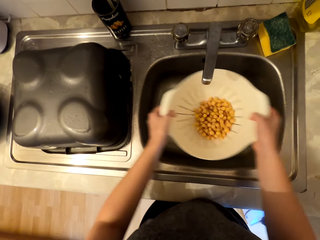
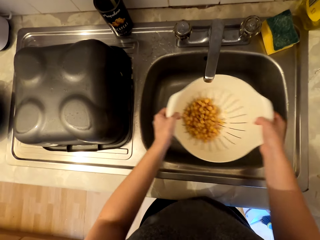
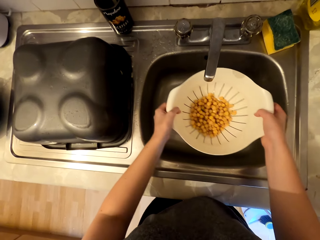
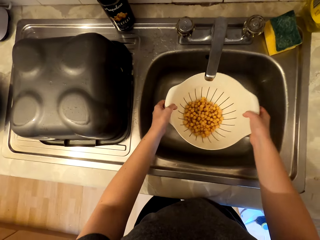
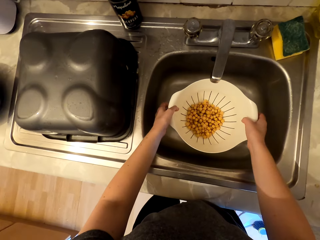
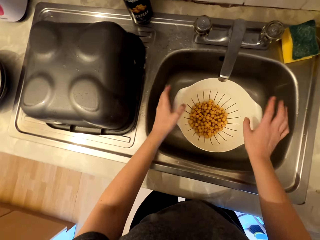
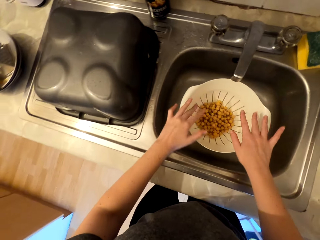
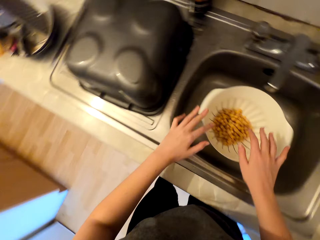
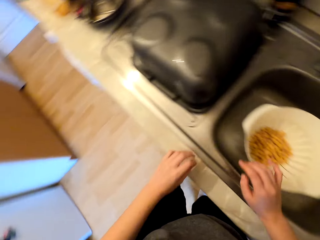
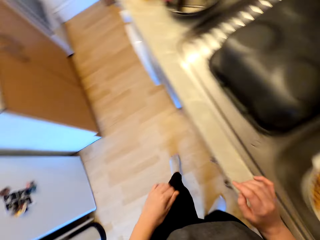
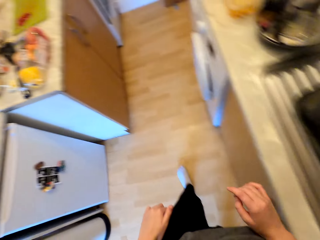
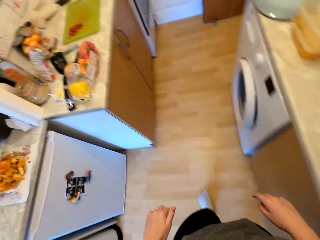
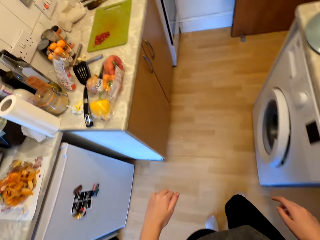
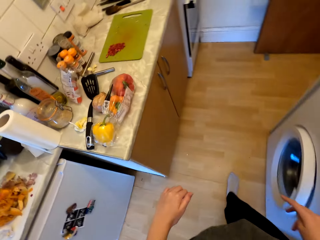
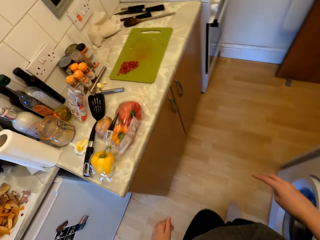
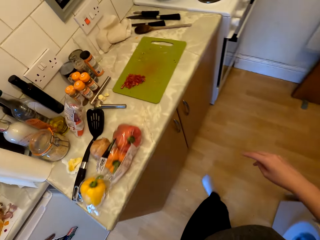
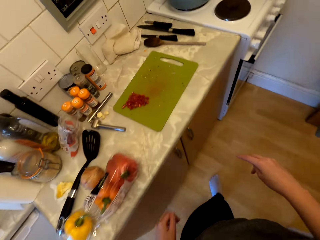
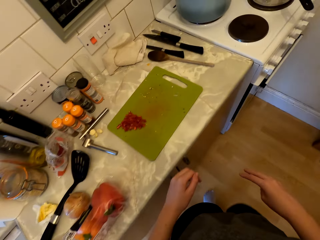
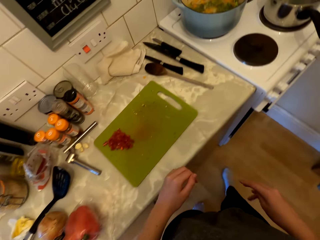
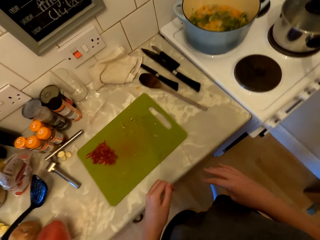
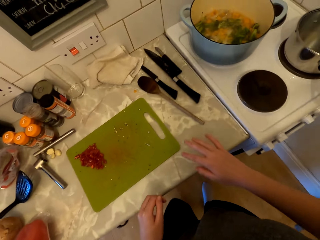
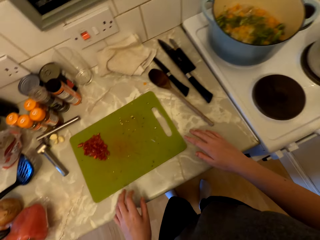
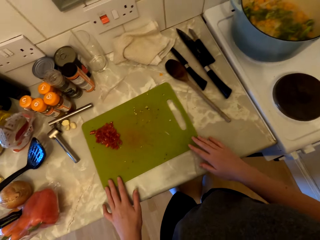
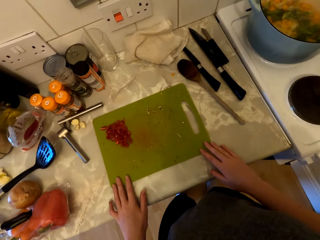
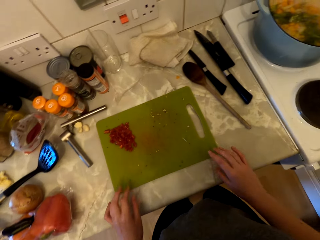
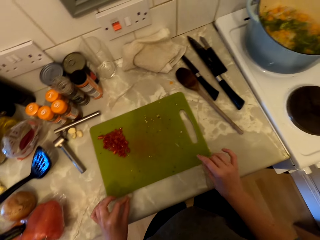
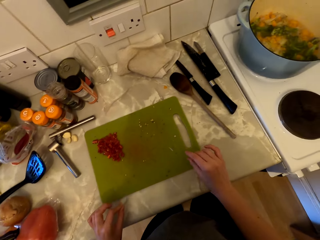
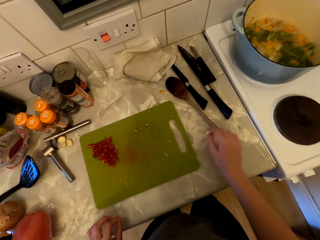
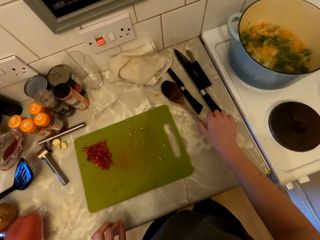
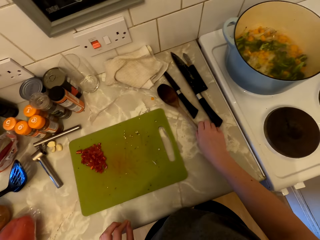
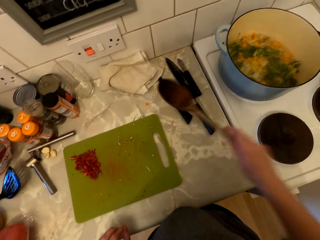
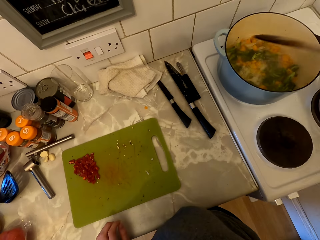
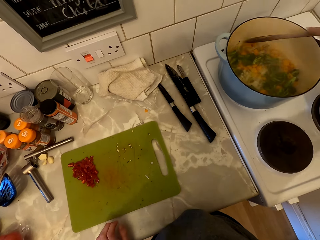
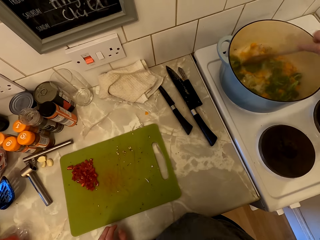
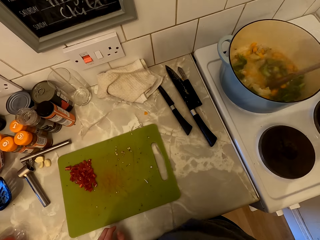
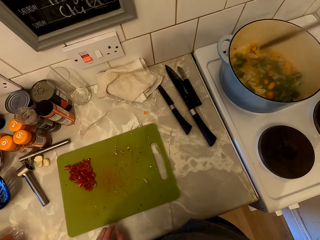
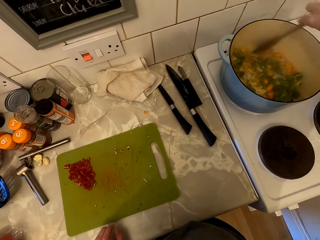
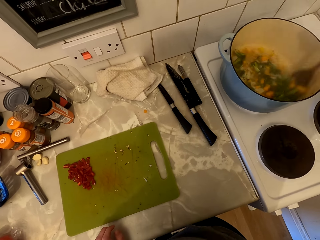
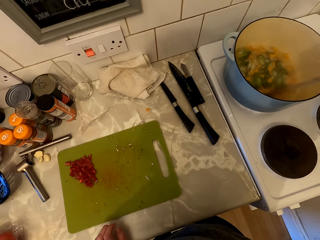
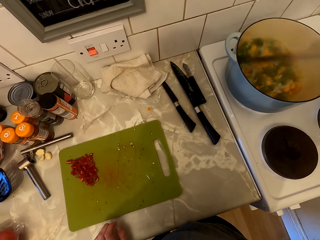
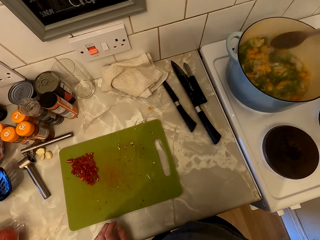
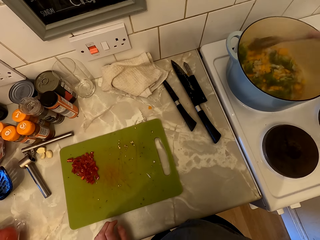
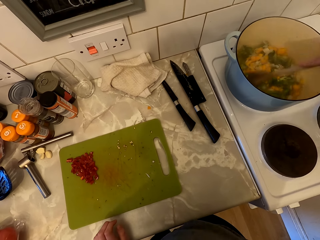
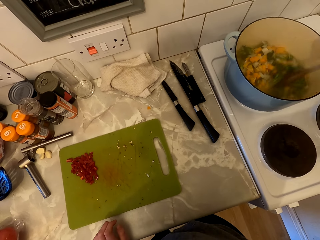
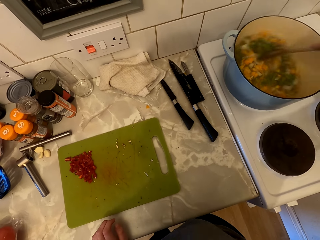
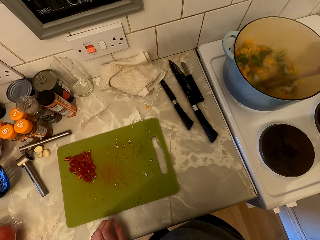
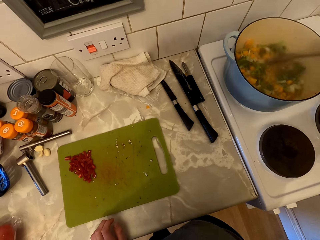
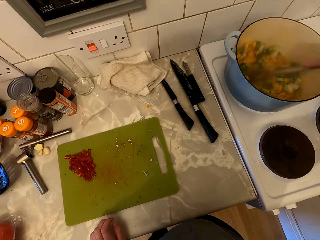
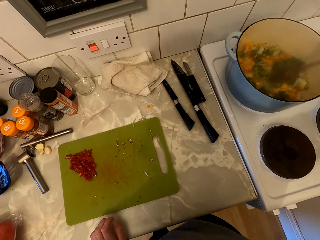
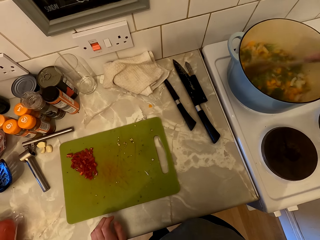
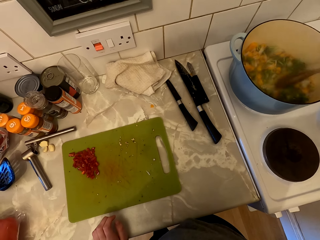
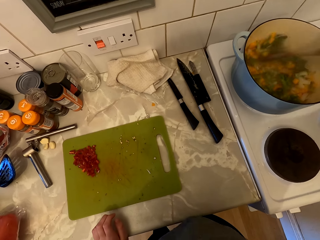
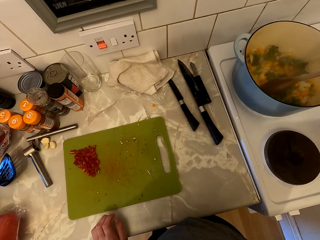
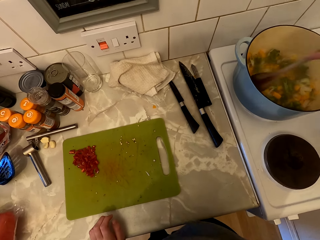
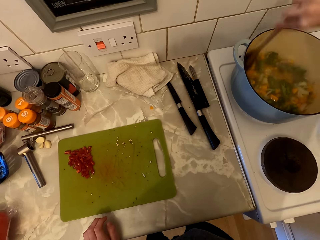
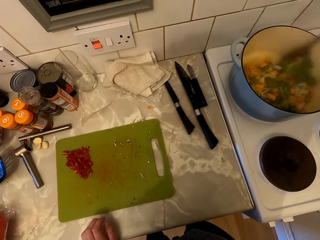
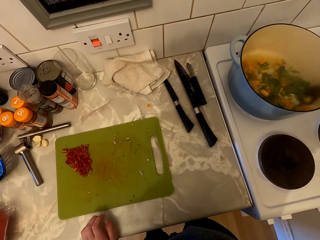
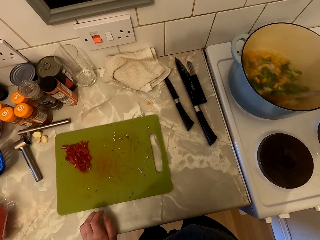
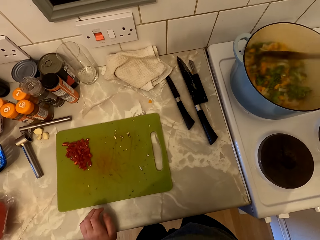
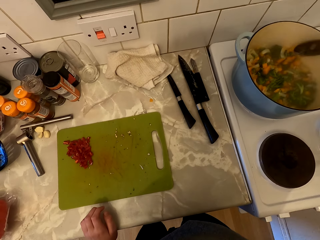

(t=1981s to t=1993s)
The camera wearer places the colander in the sink. They walk to the countertop. They hold the chopping board with both hands. They pick up the wooden spoon on the countertop. They stir the vegetables with the wooden spoon. They cook the food.

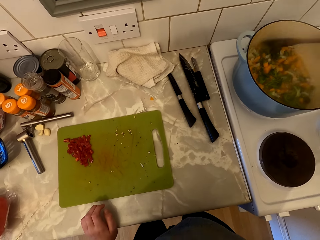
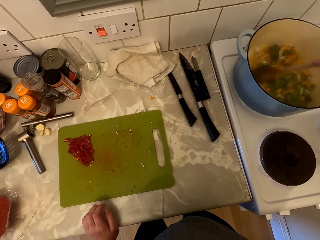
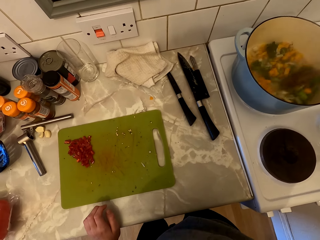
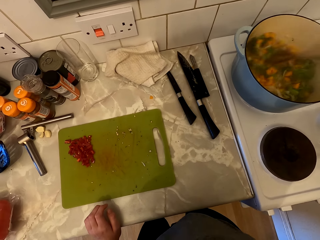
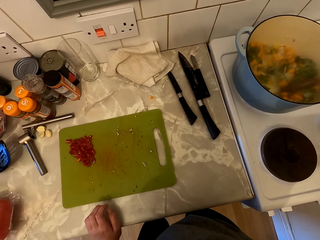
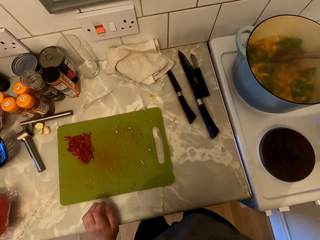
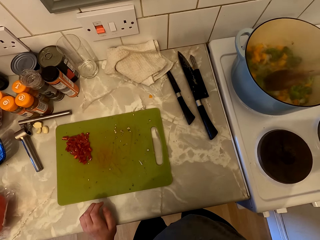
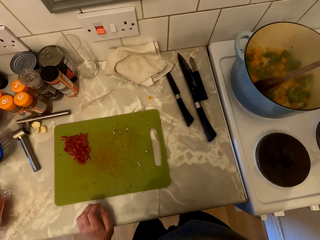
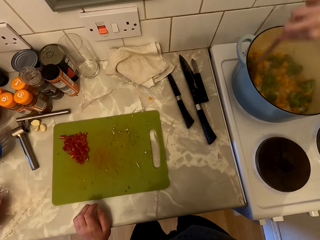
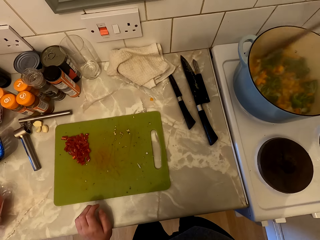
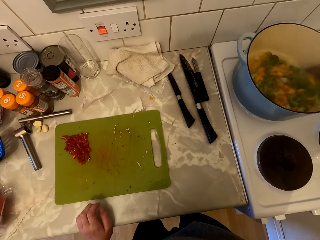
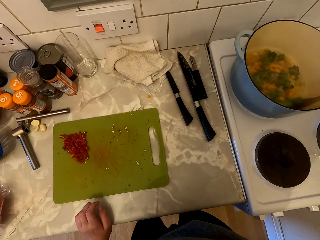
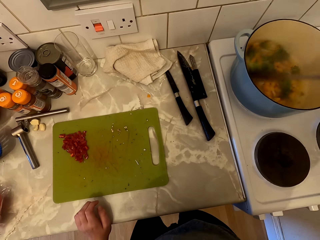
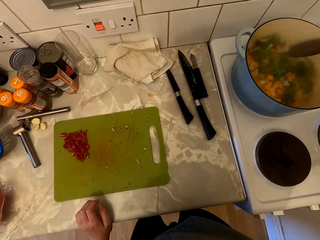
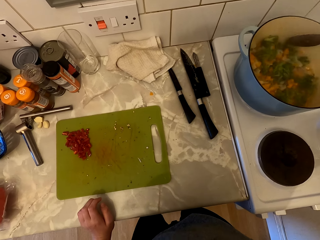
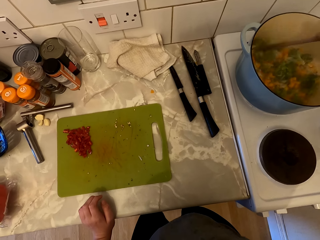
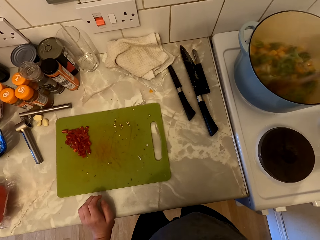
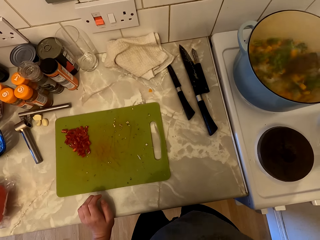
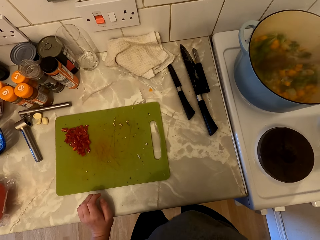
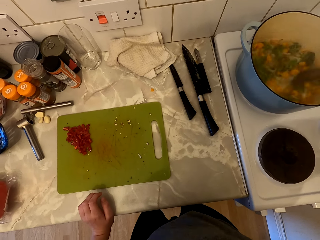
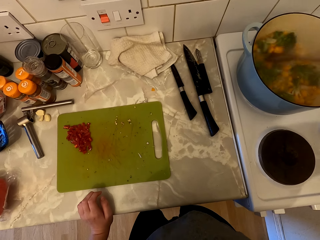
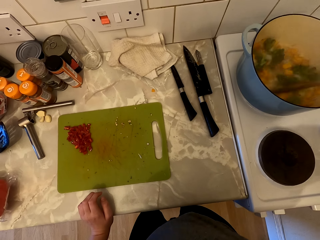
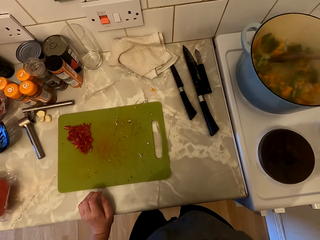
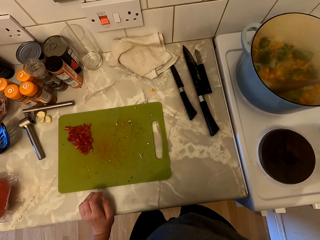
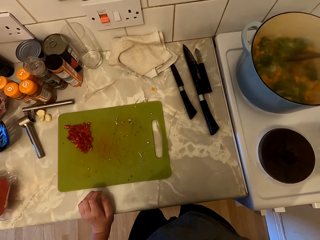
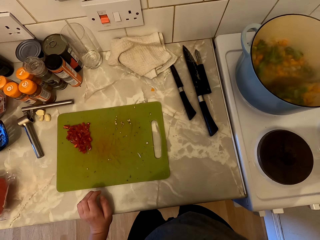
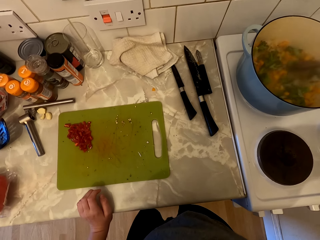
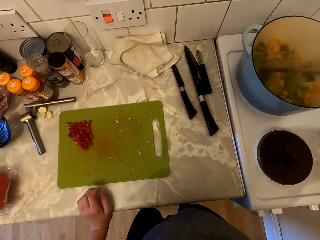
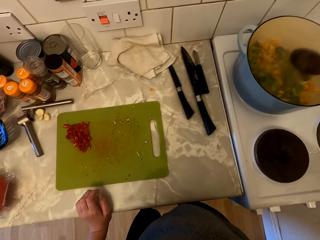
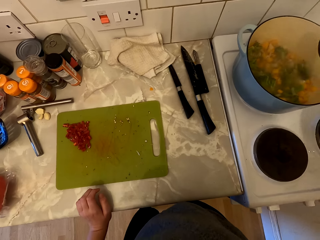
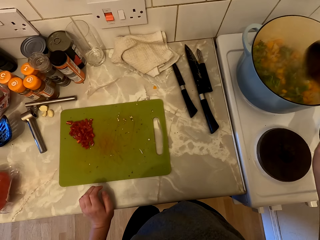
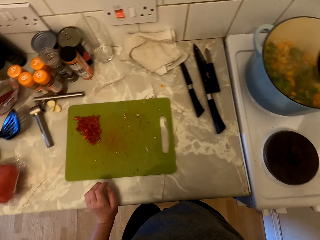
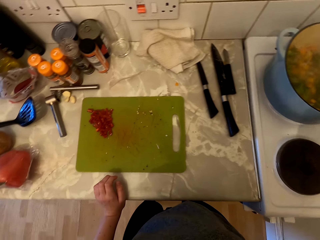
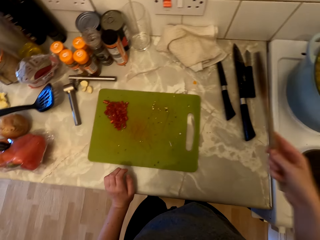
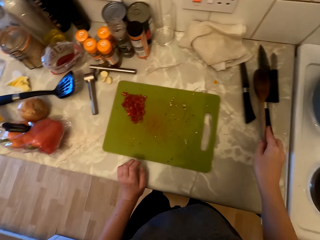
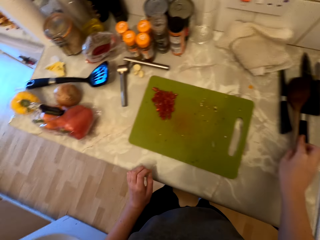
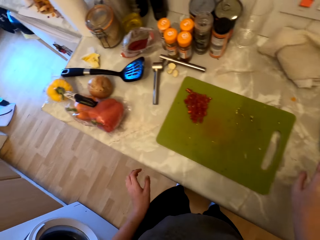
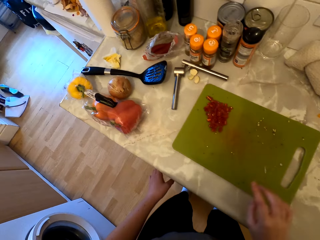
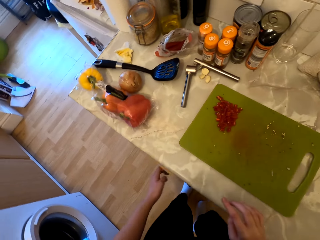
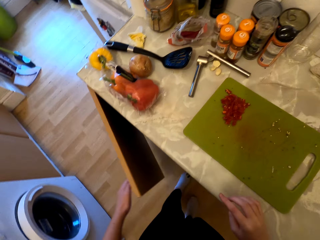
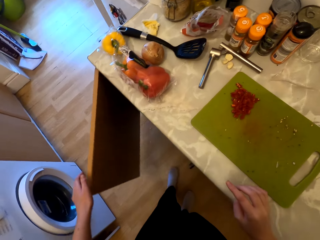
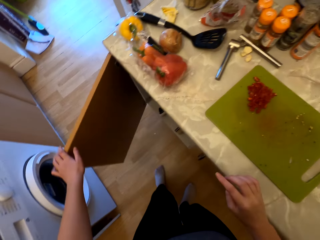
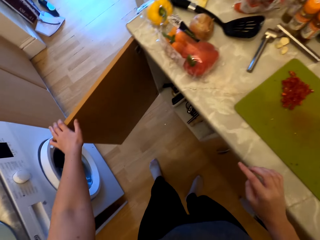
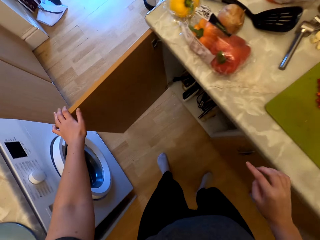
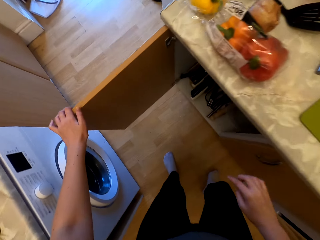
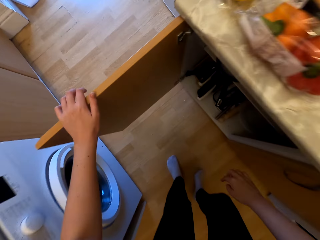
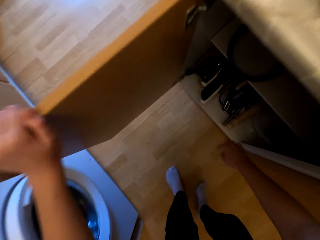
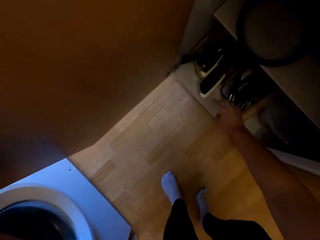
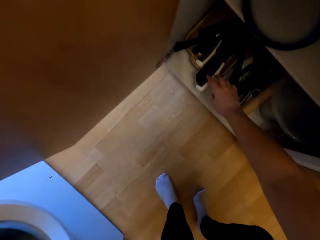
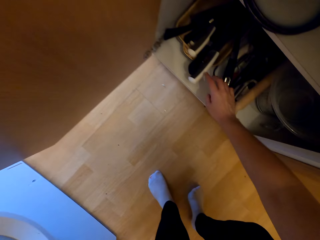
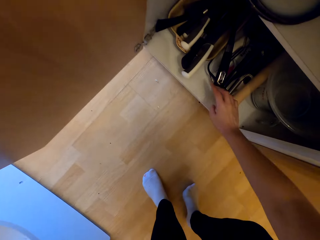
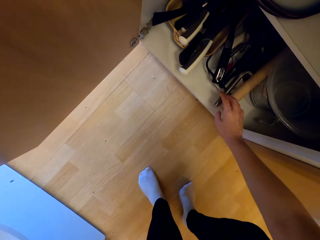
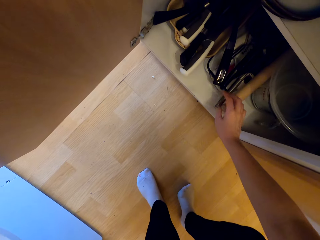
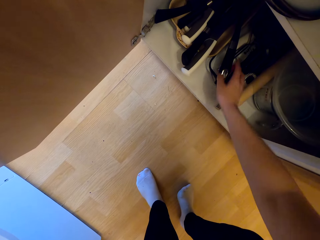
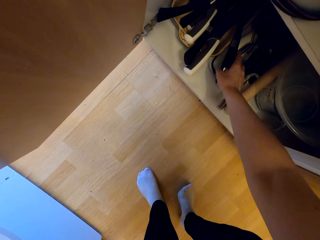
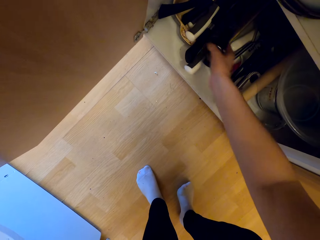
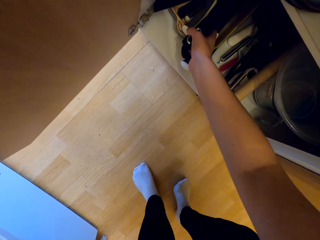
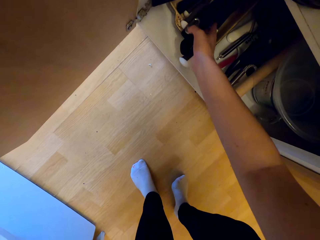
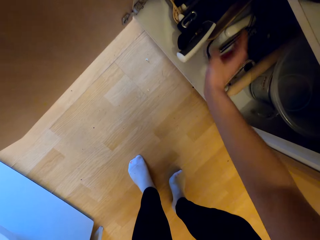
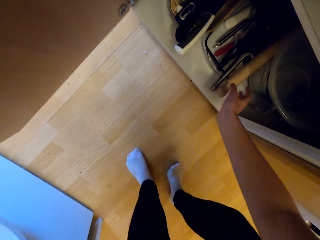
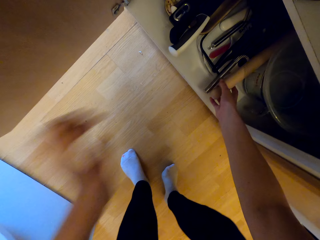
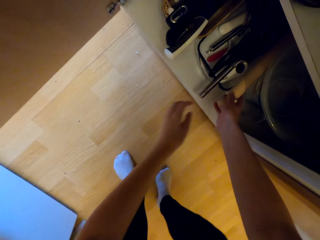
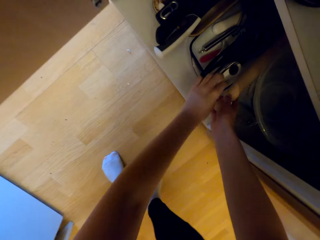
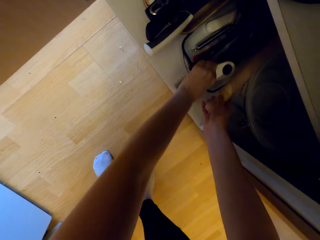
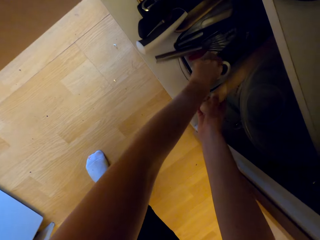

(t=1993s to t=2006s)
The camera wearer hits the wooden spoon on the cooking pot. They place the wooden spoon on the countertop. They open the cabinet door. They bend down. They search inside the cabinet.
